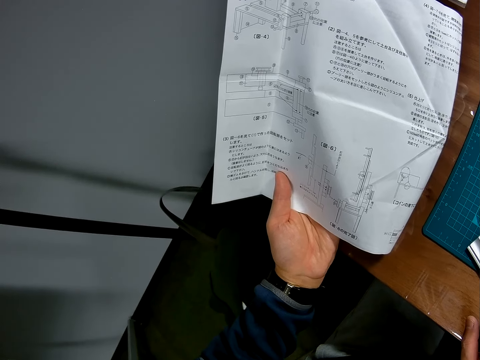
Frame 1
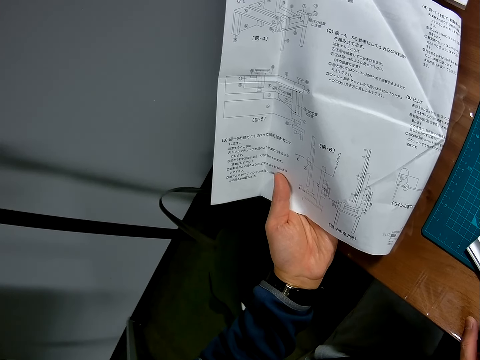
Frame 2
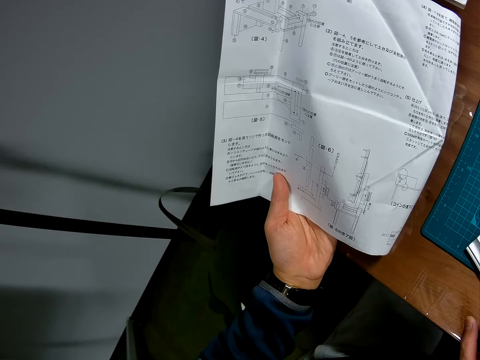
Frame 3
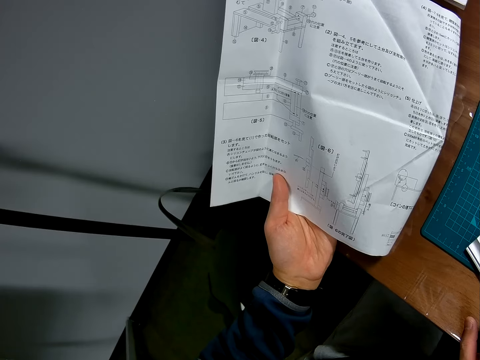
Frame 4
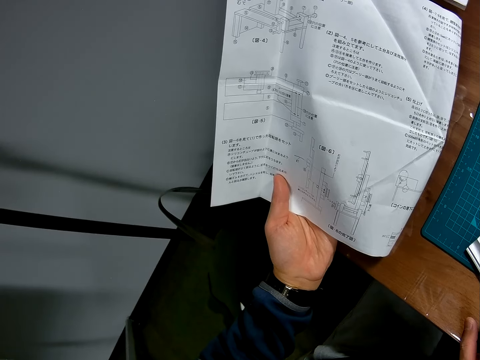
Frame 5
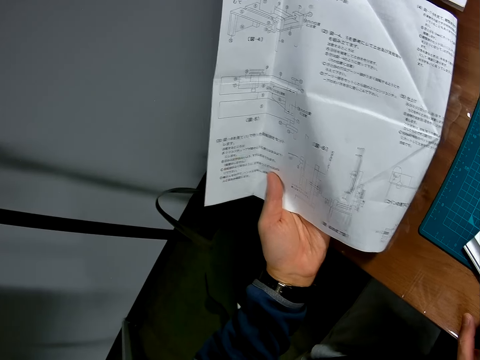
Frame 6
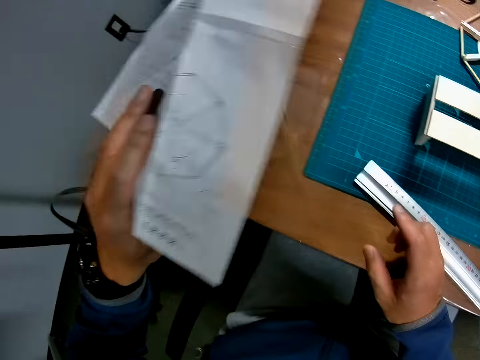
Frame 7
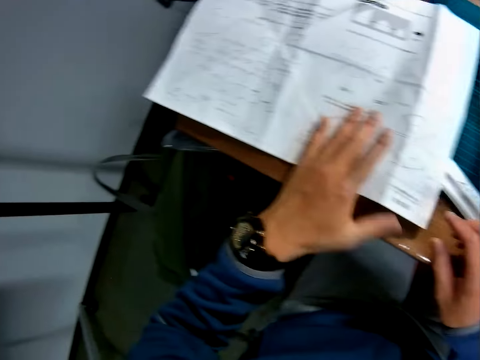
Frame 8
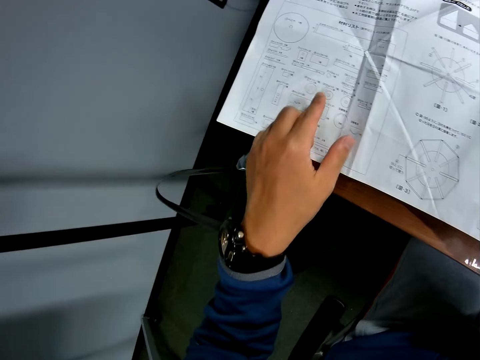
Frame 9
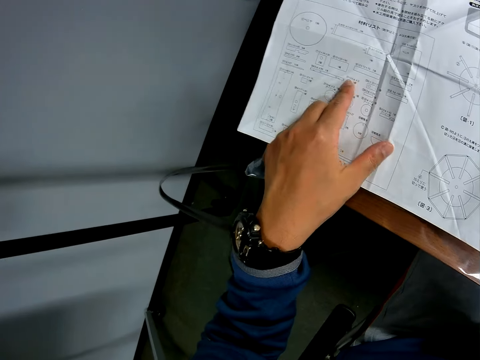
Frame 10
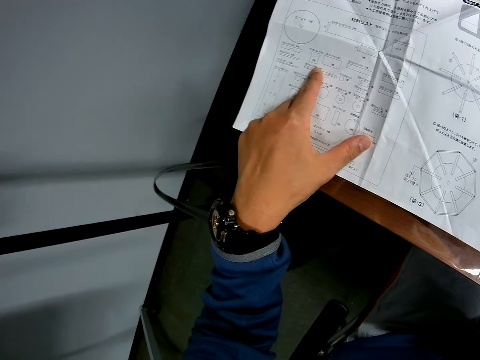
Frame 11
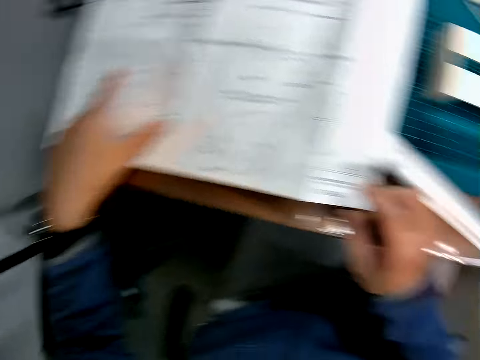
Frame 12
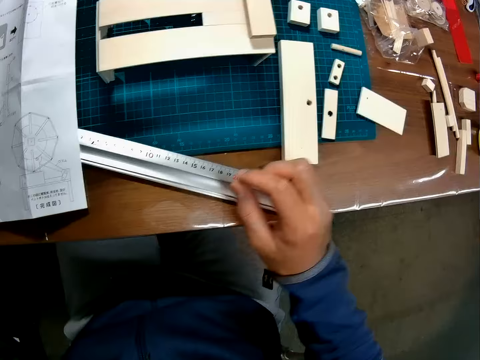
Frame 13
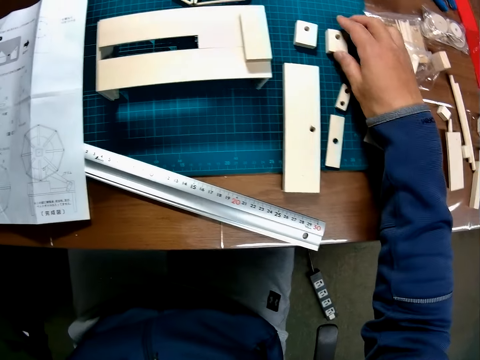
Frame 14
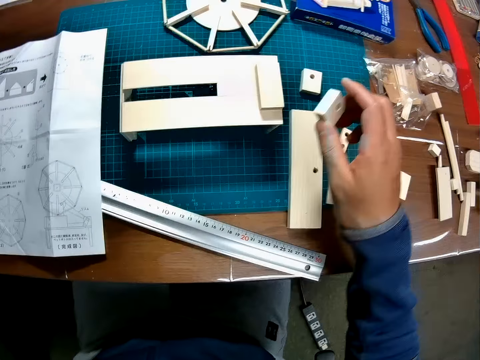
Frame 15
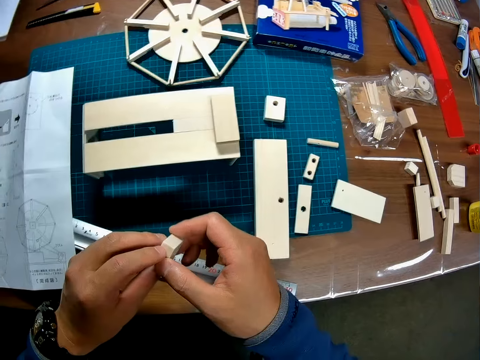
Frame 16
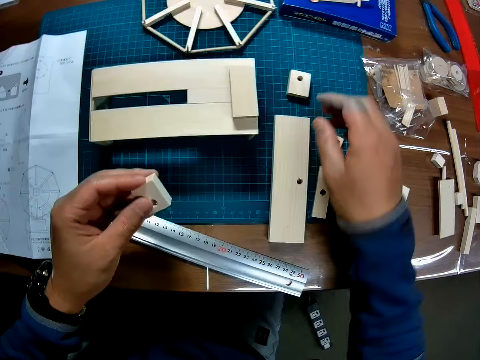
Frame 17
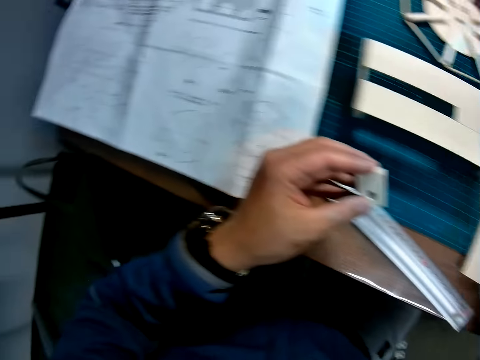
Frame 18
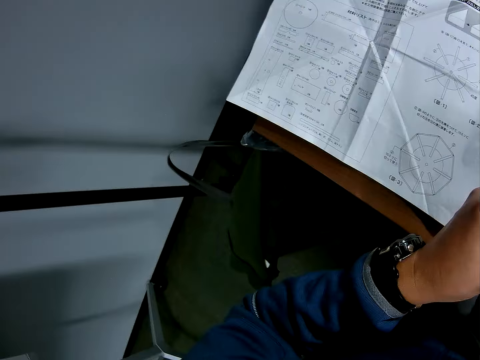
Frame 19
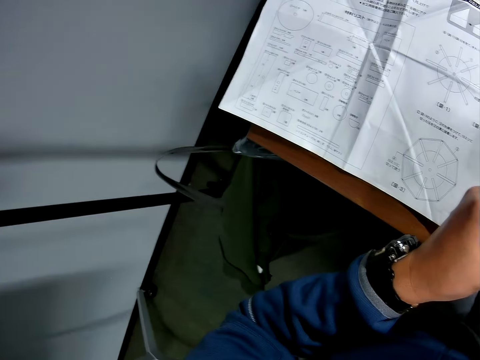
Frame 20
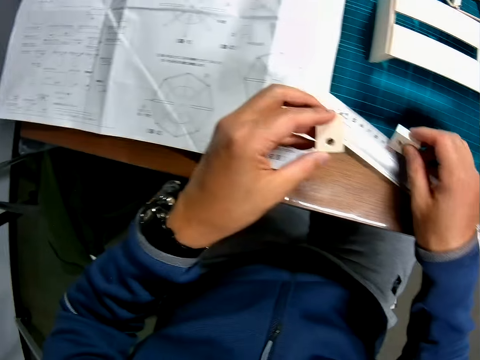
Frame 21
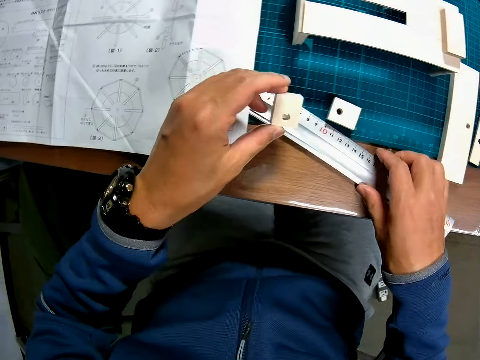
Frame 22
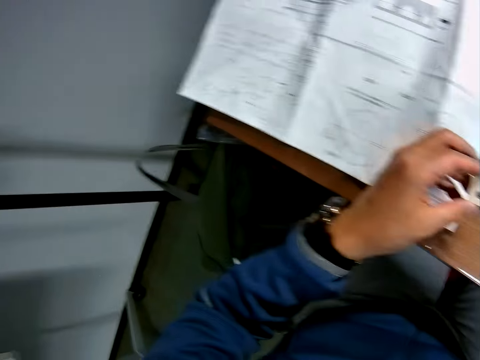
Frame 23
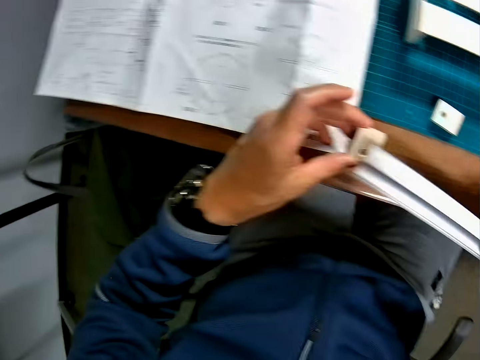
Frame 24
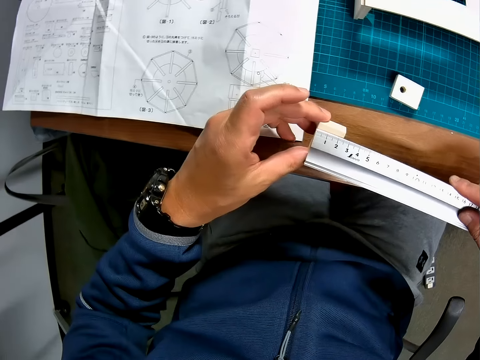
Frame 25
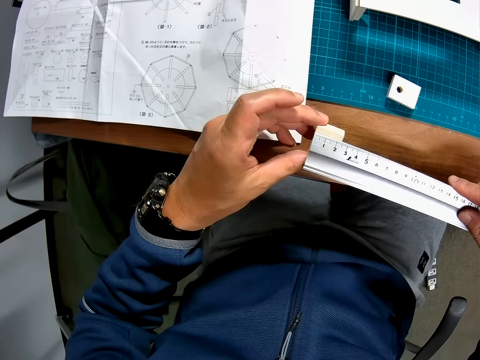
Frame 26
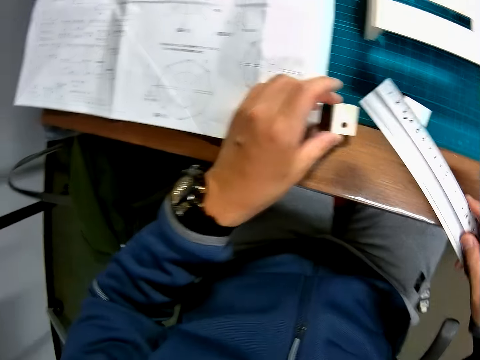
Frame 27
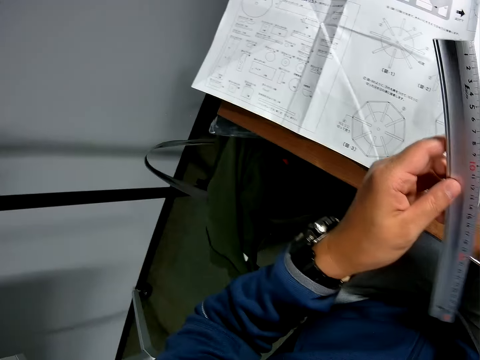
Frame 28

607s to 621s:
The camera wearer turns over the leaflet with his left hand. He puts the paper on the table. He touches the leaflet with his left hand. He points at the paper with his finger. He picks up a piece of wood or art piece from the table with his right hand. He transfers the piece of wood to his left hand. He holds the art piece with his hands. He picks up another piece of wood from the table with his right hand. He drops the piece of wood in his right hand on the table. He holds both art pieces with his hands. He picks up the scale rule or ruler from the table with his right hand. He holds the ruler. He measures the piece of wood in his left hand with the scale measure. He holds the ruler with his hands. He transfers the scale rule to his left hand and transfers the piece of wood to his right hand.

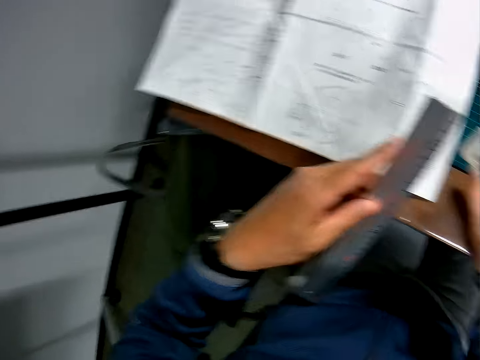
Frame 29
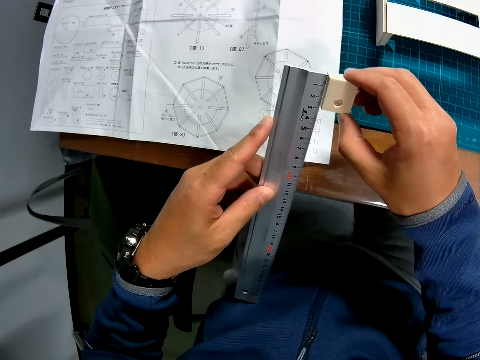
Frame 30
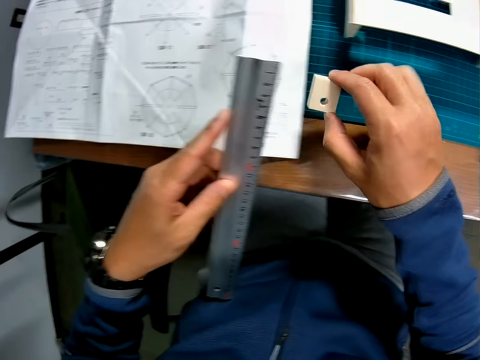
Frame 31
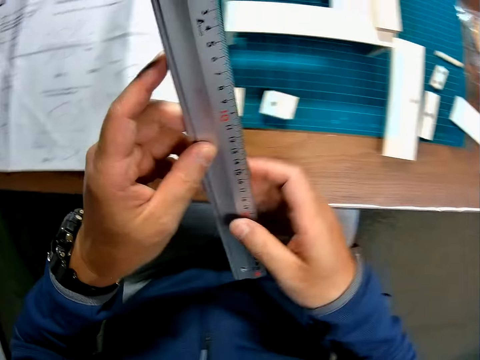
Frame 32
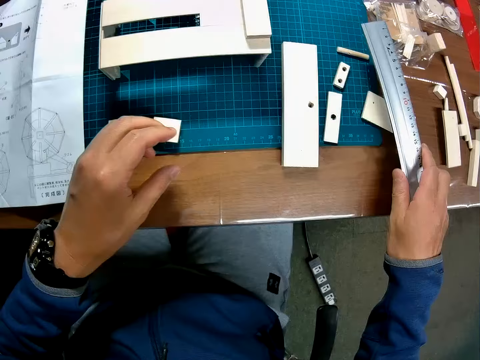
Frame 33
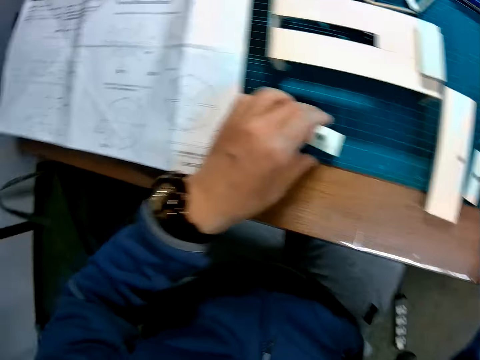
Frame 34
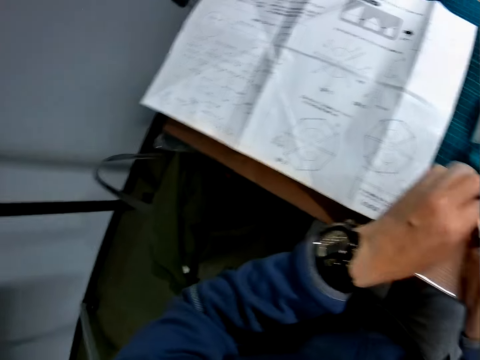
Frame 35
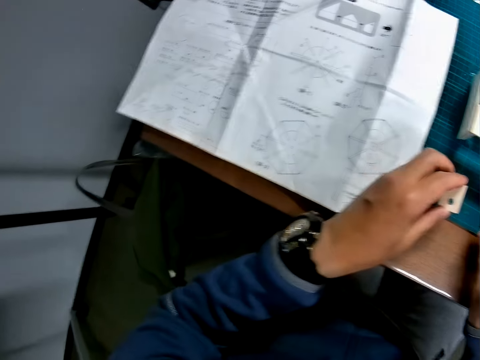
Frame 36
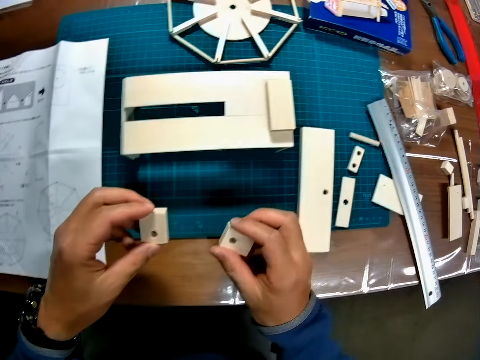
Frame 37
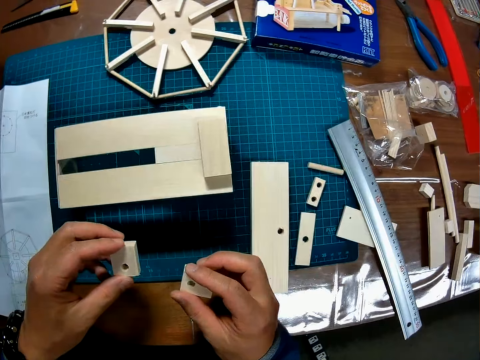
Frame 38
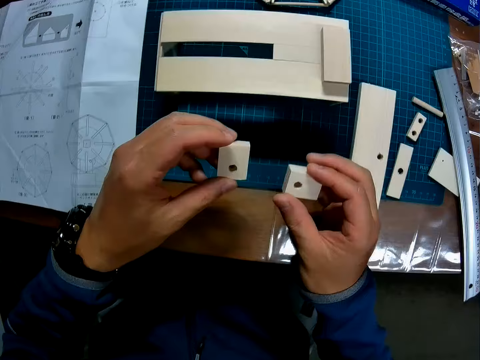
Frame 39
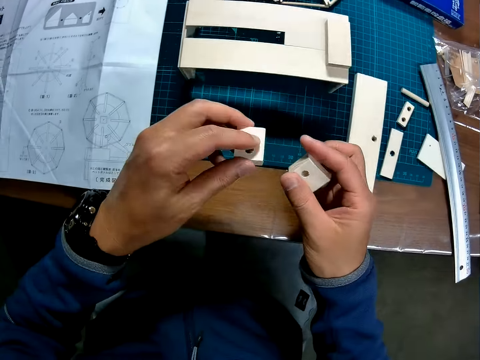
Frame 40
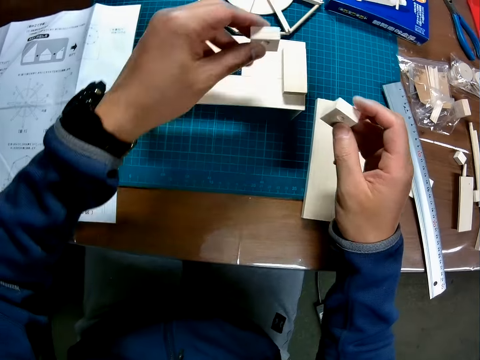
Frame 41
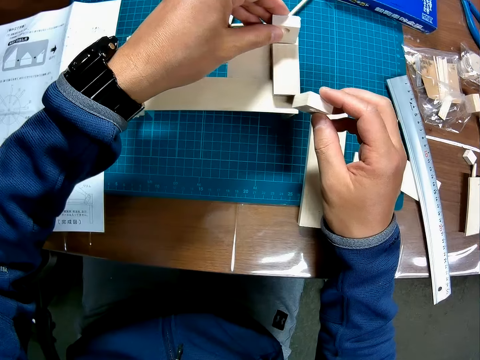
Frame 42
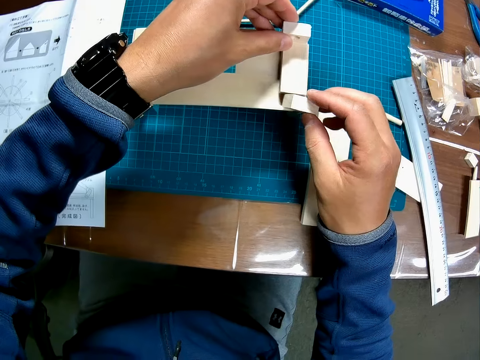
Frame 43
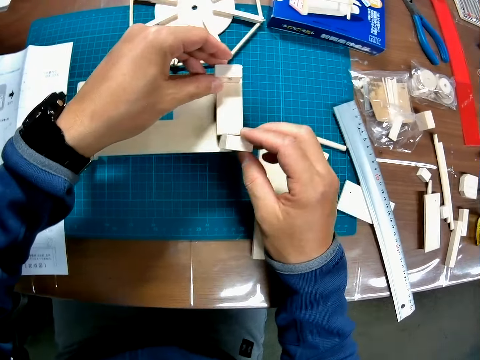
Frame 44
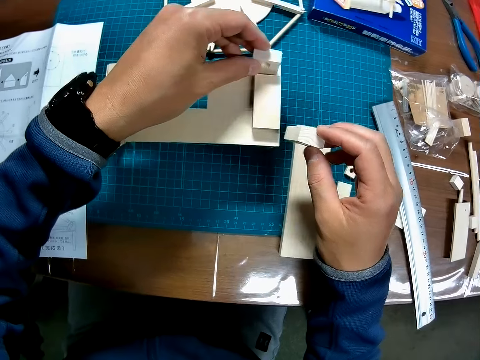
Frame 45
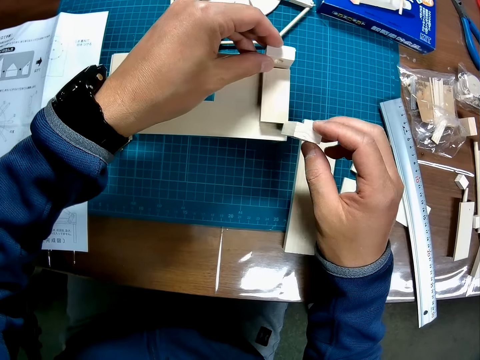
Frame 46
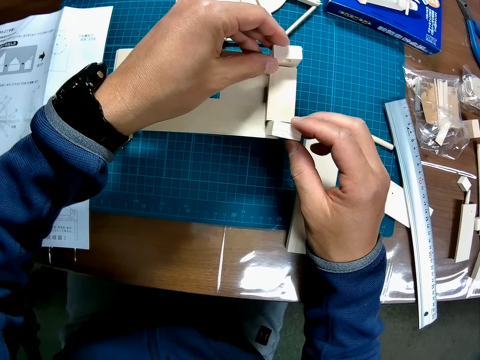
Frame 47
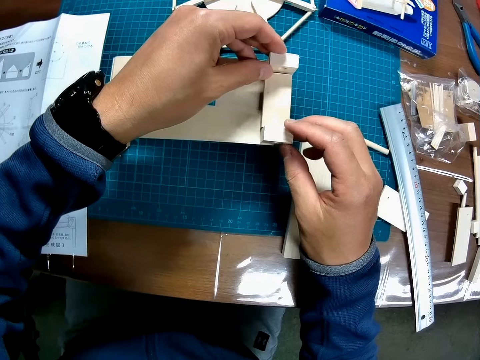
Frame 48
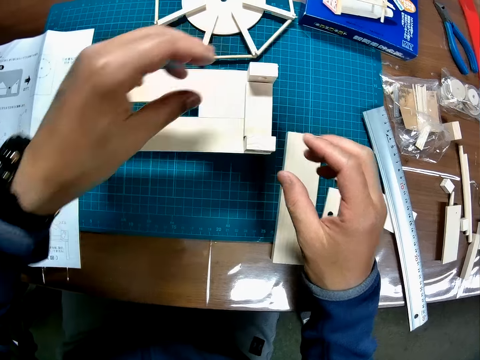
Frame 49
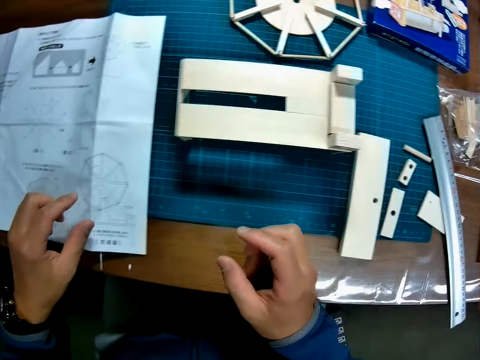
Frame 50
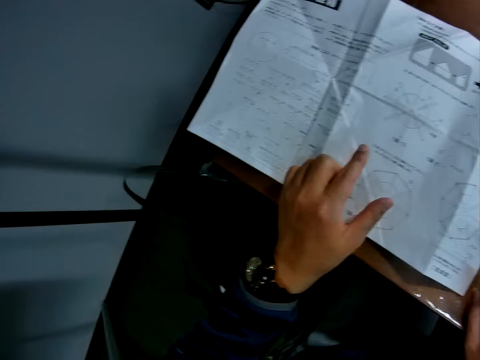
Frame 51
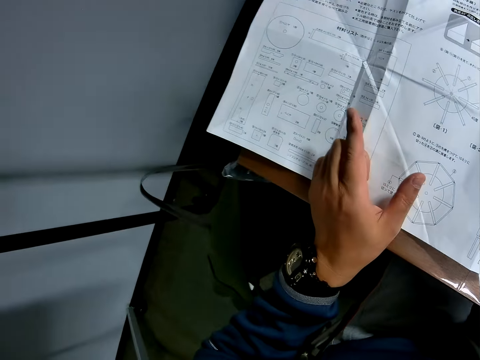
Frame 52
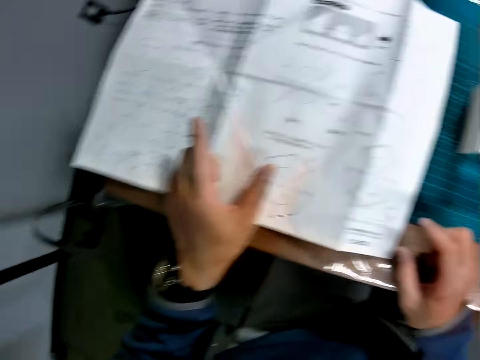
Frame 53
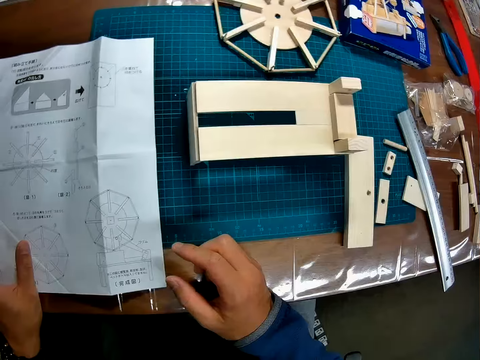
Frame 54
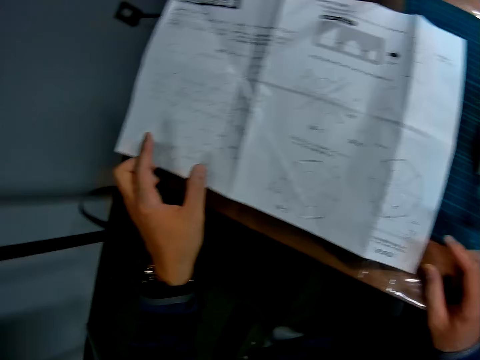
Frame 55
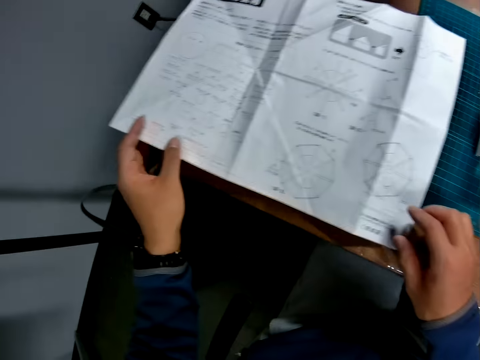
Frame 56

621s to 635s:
The camera wearer picks up the art piece or piece of wood. He measures the piece of wood with the scale rule or ruler. He holds the art piece. He drops the piece of wood on the table. He transfers the scale rule to his right hand. He holds the ruler with his hands. He drops the scale rule on the table. He picks up two pieces of wood from the table with both hands. He holds the art pieces. He places both pieces of wood on the half-formed wooden mechanical model. He touches the leaflet or paper with his left hand. He reads the paper.
